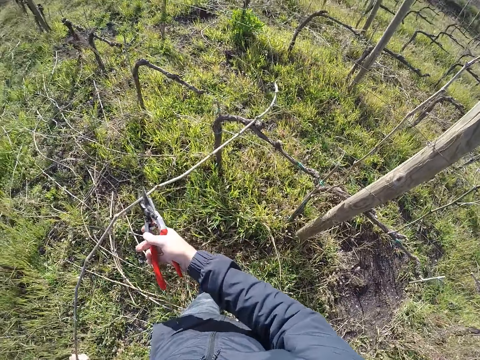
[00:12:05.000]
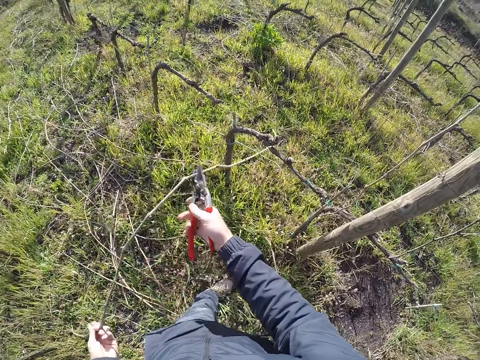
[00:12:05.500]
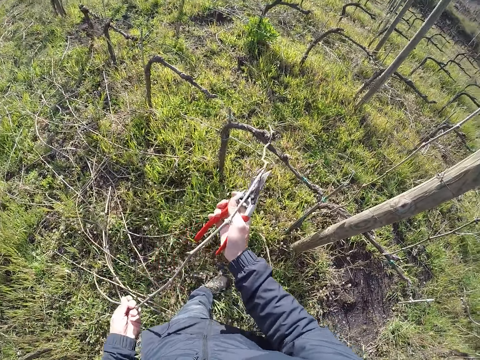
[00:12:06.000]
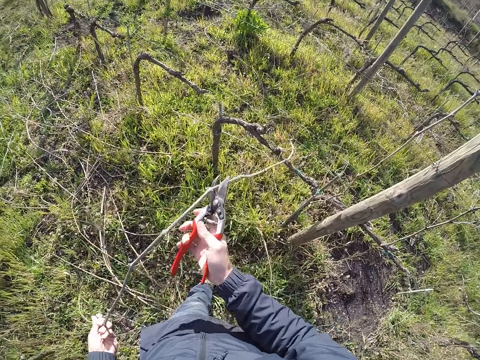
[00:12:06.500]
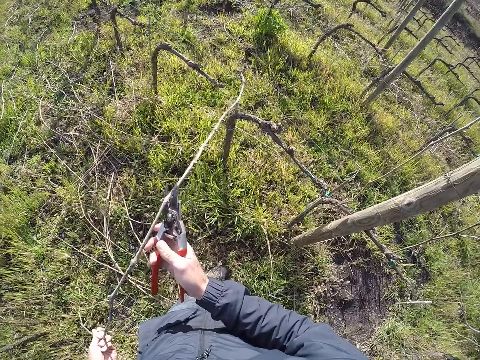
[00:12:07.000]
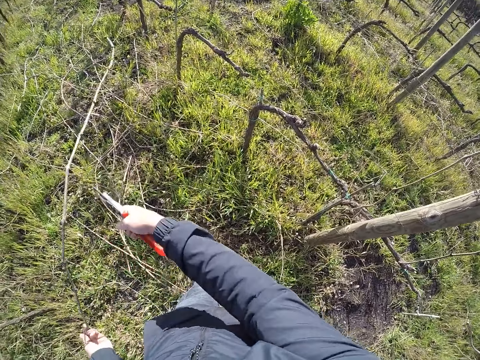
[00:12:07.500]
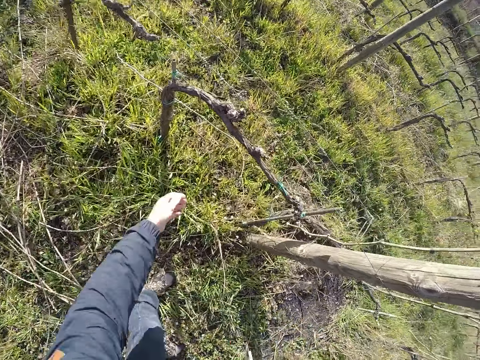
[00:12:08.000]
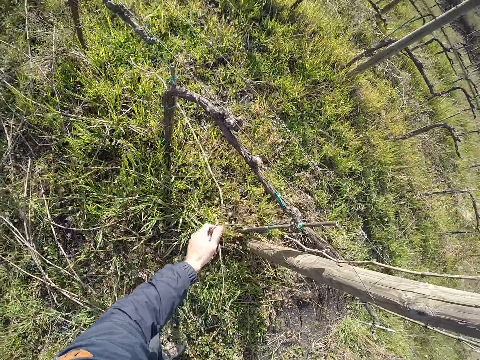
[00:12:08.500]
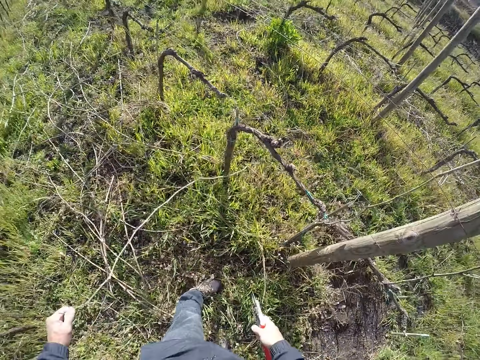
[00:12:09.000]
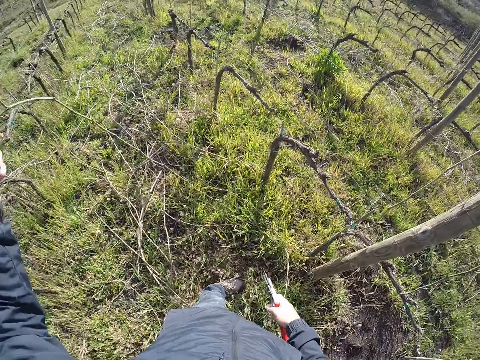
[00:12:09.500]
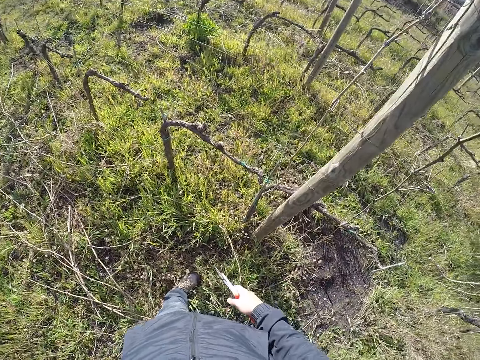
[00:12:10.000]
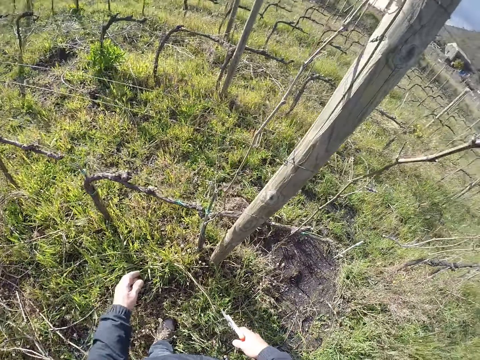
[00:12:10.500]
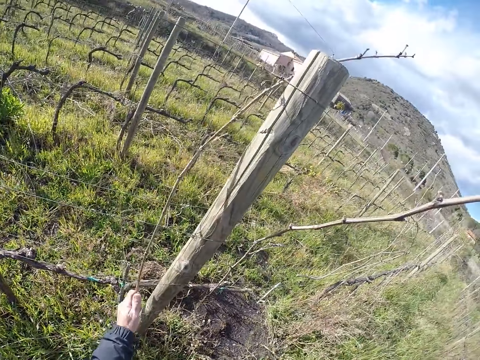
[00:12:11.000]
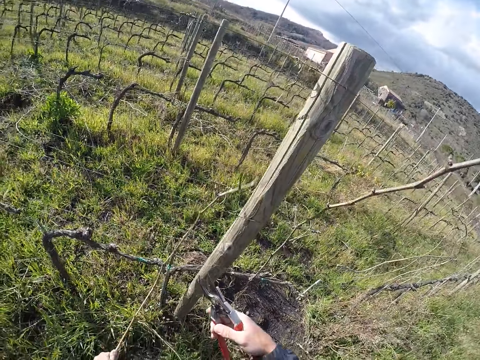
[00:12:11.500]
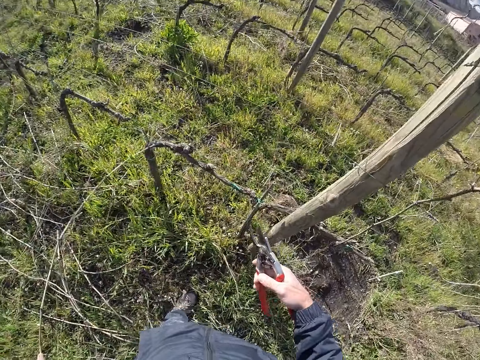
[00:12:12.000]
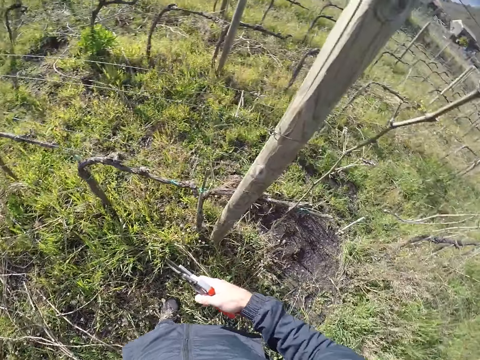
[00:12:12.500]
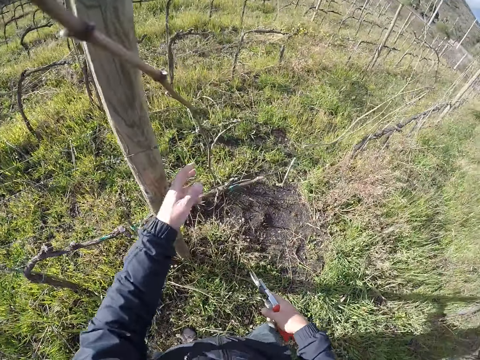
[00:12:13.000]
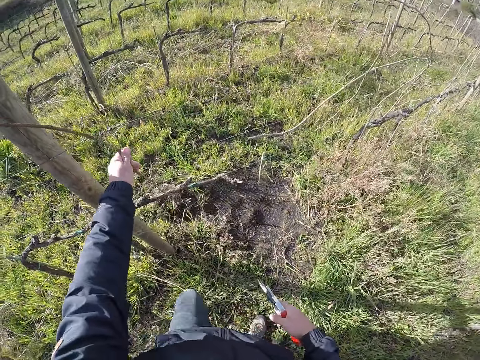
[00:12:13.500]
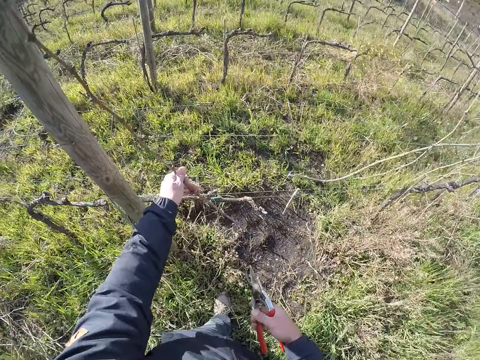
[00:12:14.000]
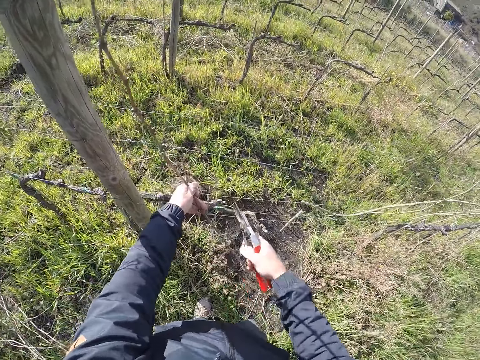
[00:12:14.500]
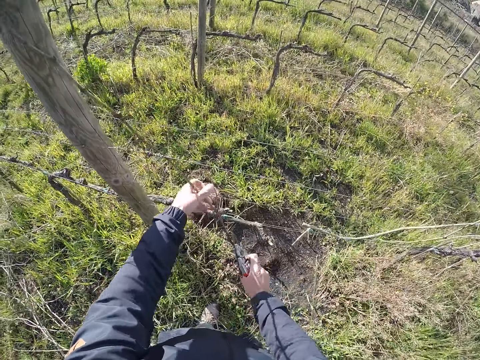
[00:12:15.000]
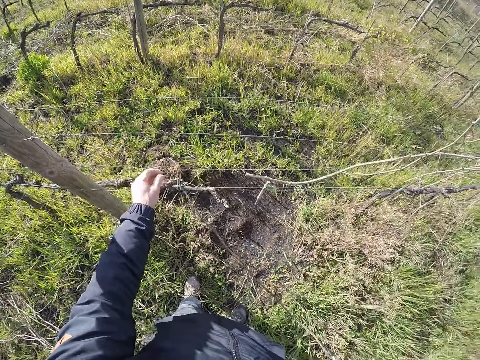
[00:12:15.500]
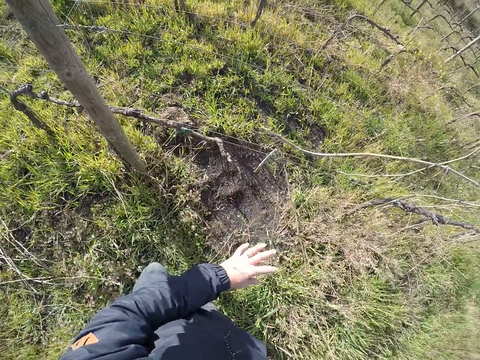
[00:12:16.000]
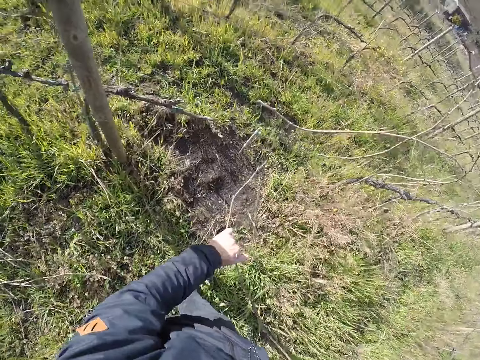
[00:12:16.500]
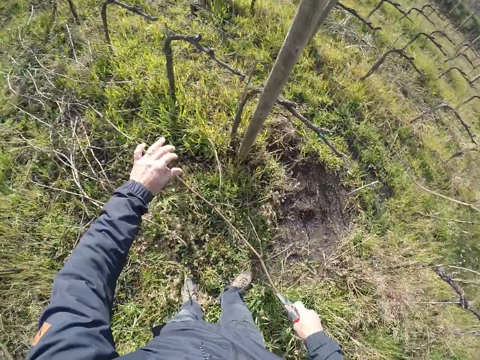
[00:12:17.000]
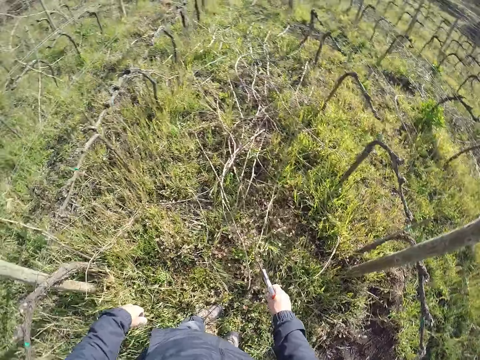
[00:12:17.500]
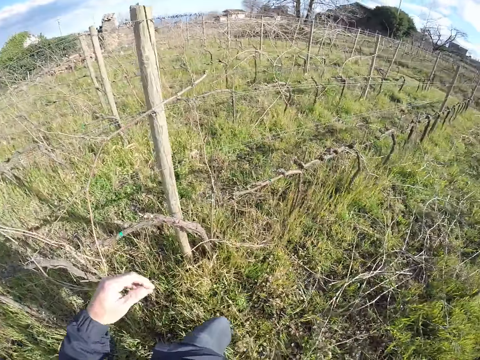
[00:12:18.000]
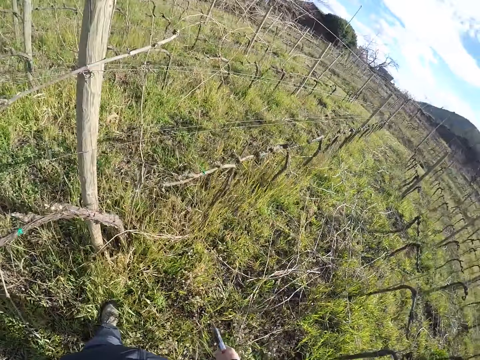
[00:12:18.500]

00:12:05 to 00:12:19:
The camera wearer removes the twig from the barb wire with both hands. He drops the twig on the floor with his left hand. He picks a twig from the barb wire with his left hand. He drops the twig on the floor with his left hand. He picks a twig from the barb wire with his left hand. He drops the twig on the floor with his left hand. He picks a twig from the barb wire with his left hand. He cuts the stems. He removes the twig from the barb wire with both hands. He drops the twig on the floor with his right hand.

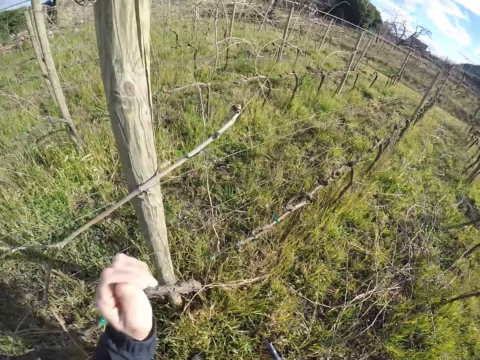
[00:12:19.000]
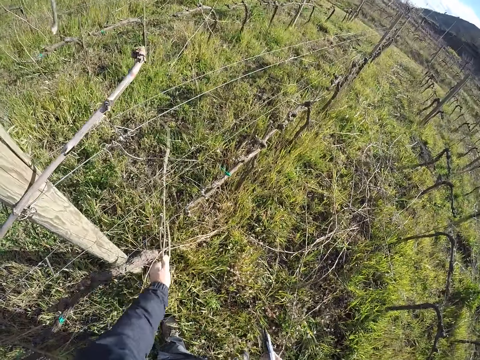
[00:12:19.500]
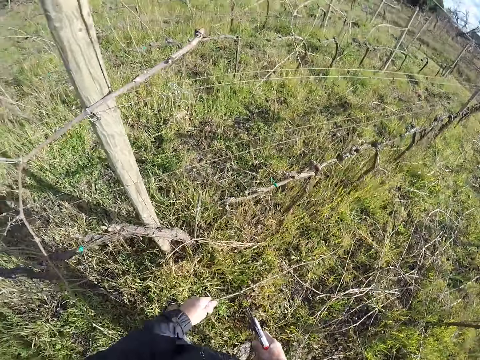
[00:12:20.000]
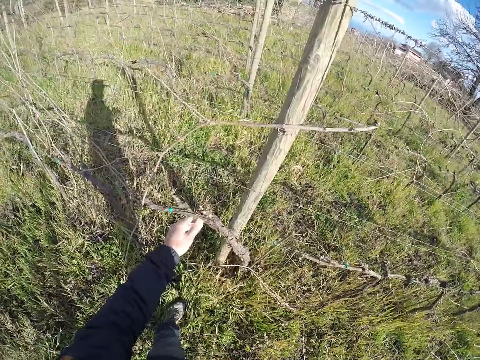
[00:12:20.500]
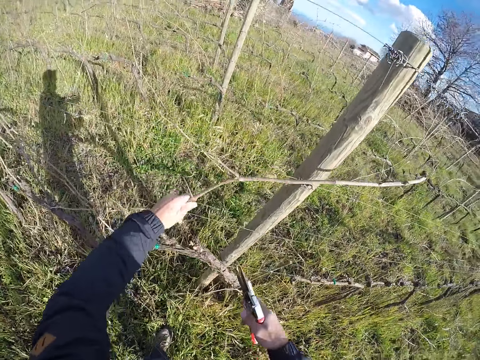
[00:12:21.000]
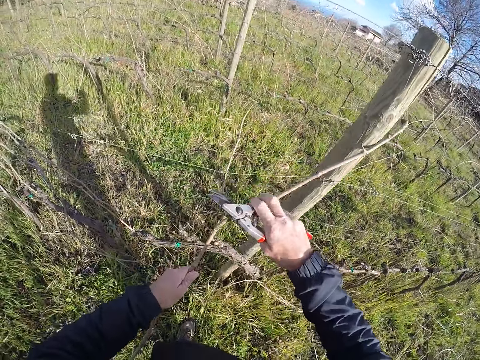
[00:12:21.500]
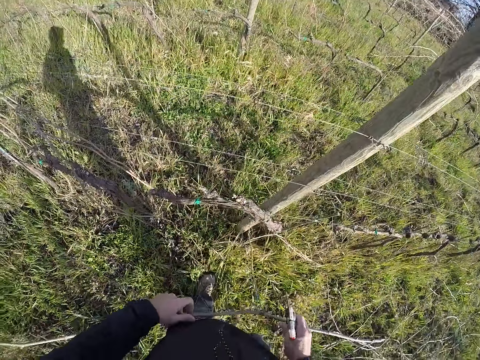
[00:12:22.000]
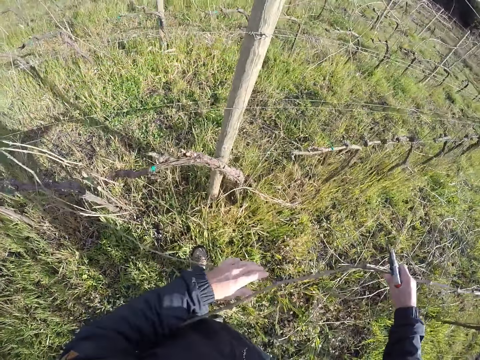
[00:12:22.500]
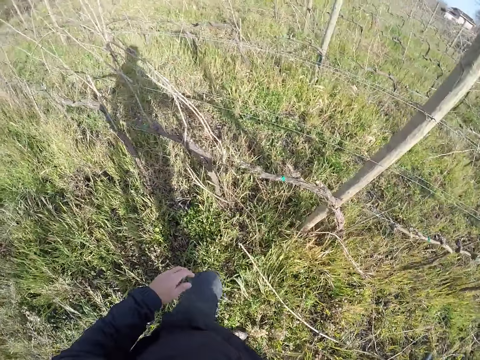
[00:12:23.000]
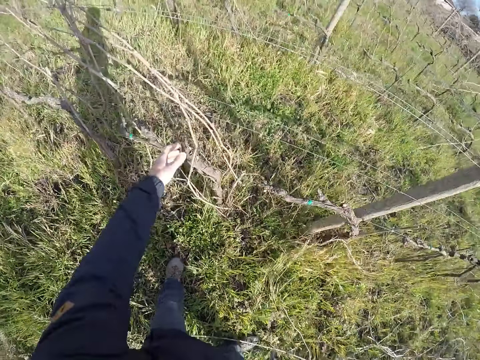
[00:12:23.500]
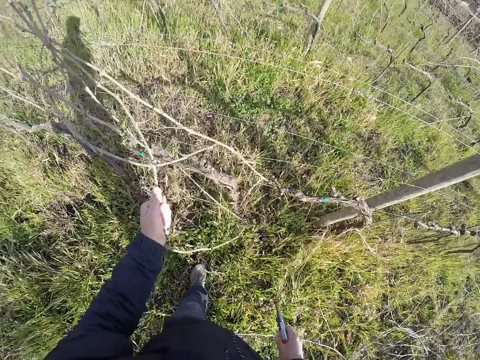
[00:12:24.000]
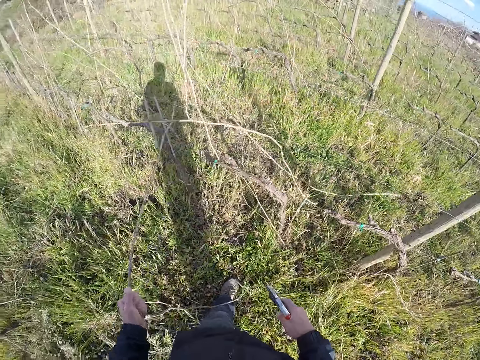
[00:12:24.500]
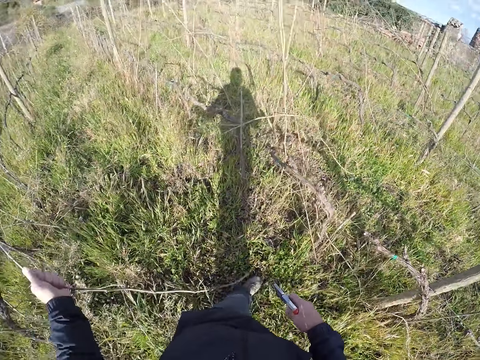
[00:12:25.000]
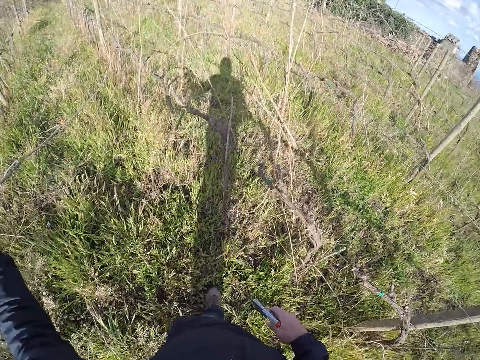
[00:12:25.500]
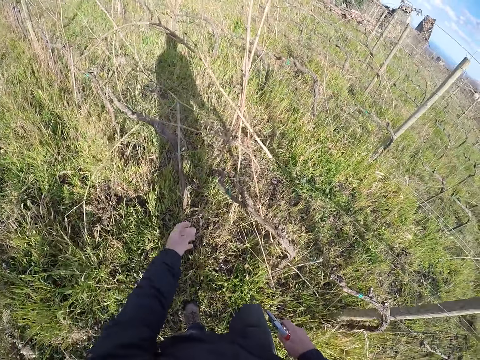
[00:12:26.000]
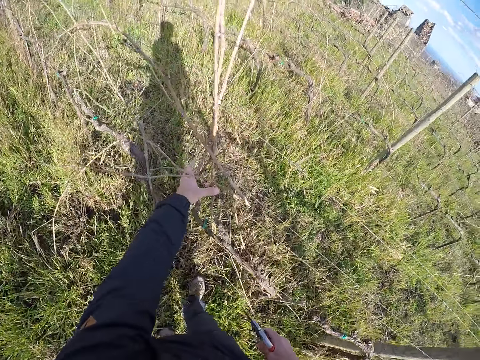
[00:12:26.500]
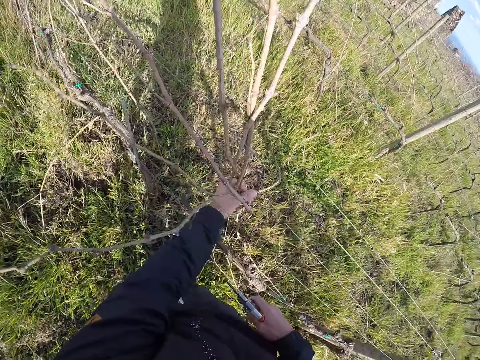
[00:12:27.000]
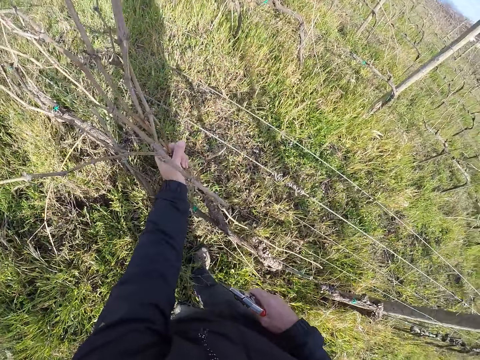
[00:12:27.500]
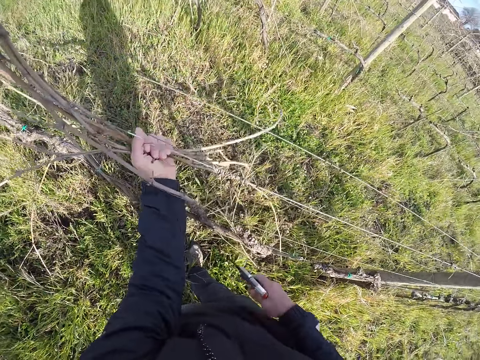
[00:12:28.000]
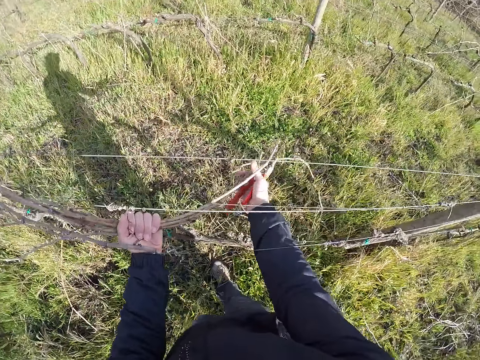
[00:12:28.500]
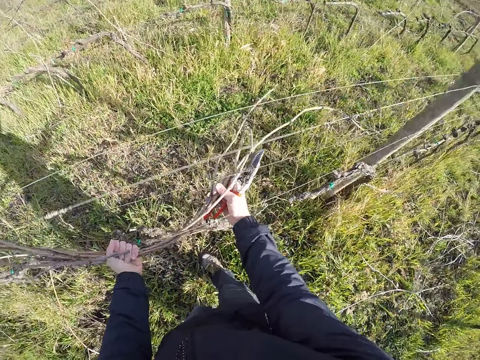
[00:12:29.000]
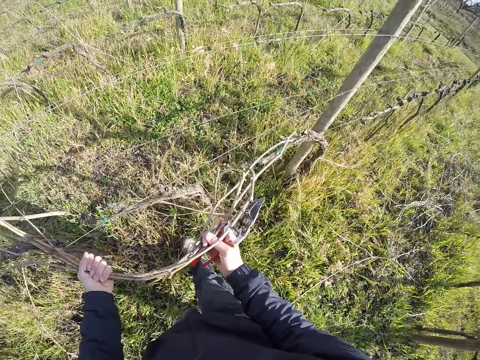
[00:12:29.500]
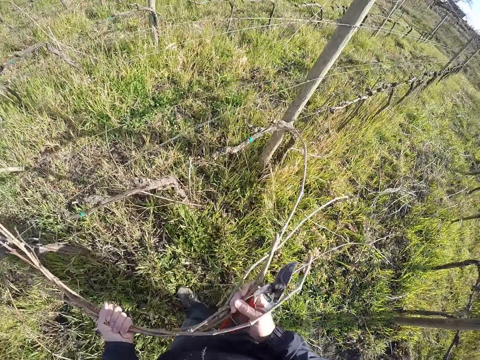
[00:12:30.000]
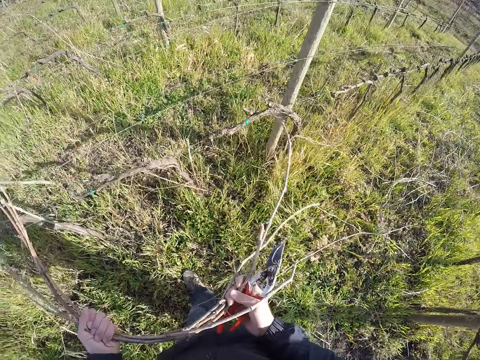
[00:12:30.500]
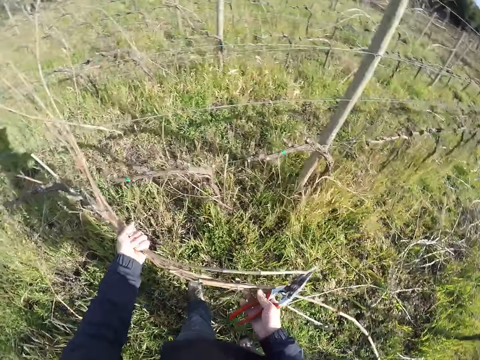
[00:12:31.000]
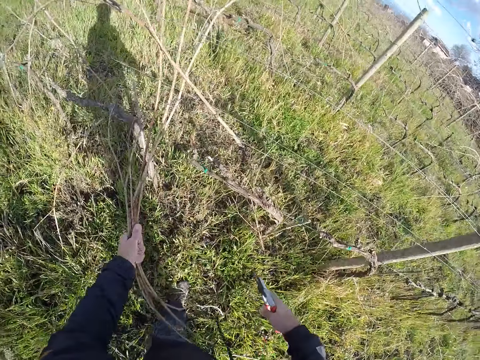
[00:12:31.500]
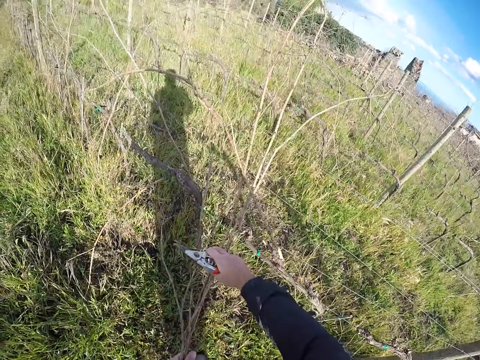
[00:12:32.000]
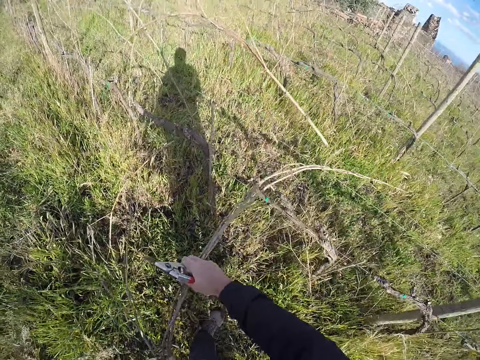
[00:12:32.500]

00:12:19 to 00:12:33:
The camera wearer picks a twig from the barb wire with his left hand. He drops the twig on the floor with his left hand. He picks a twig from the barb wire with his left hand. He removes the twig from the barb wire with both hands. He drops the twig on the floor with his right hand. He moves the stems. He picks a twig from the barb wire with his left hand. He drops the twig on the floor with his left hand. He picks a bunch of twigs from the barb wire with his left hand. He removes the twigs from the barb wire with both hands.
